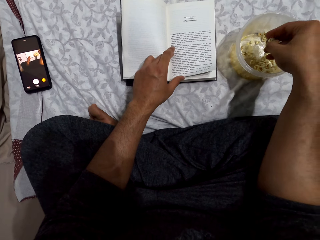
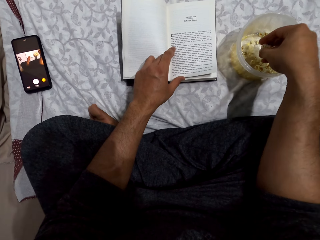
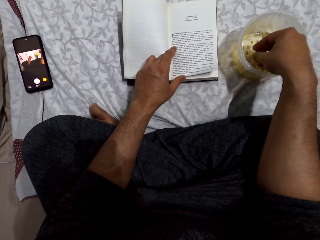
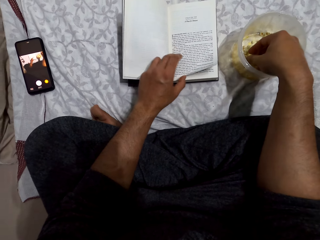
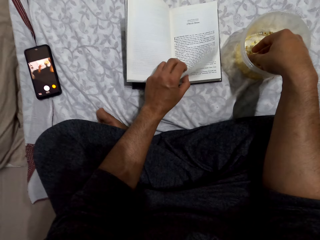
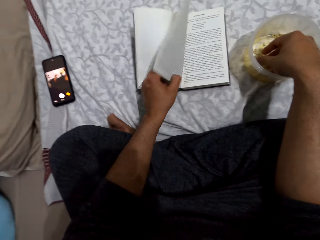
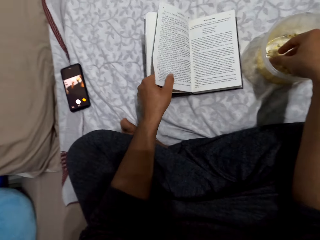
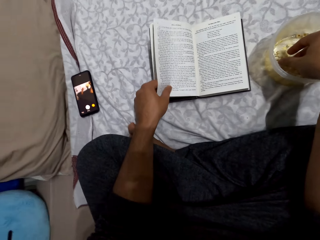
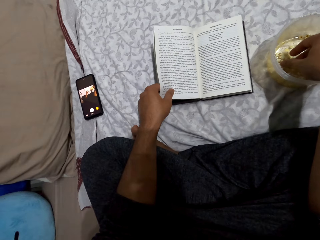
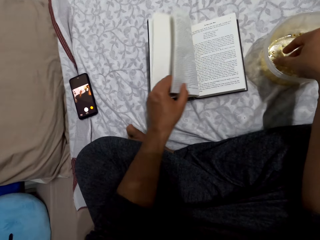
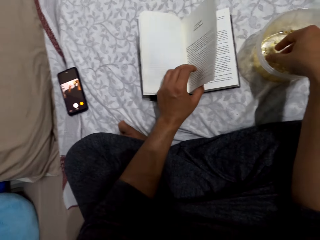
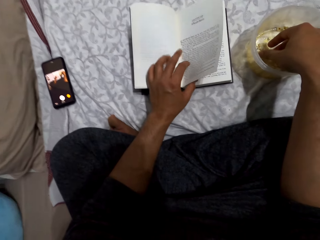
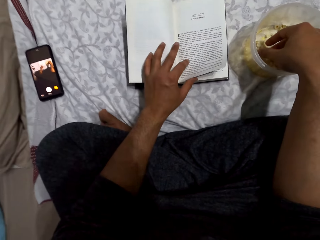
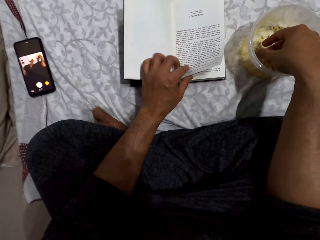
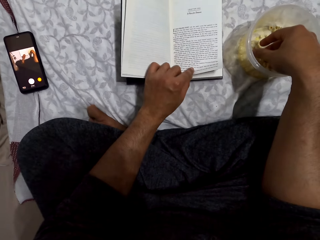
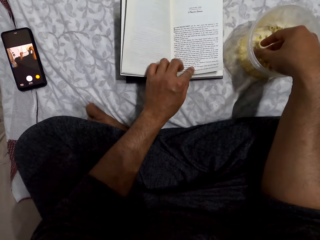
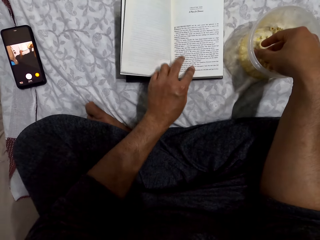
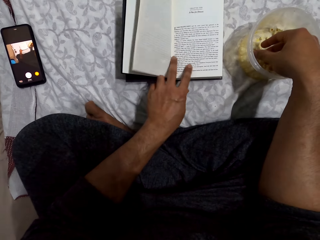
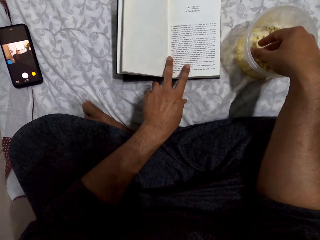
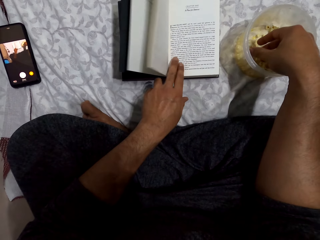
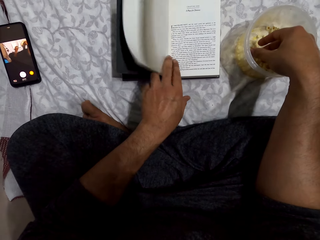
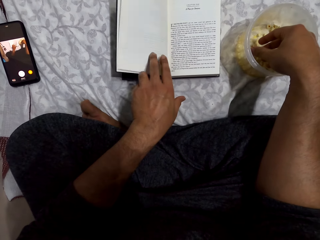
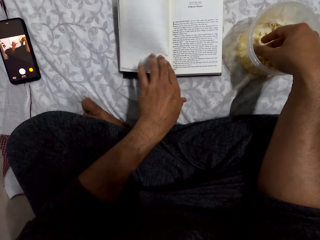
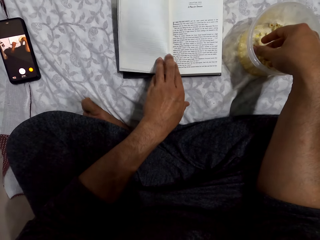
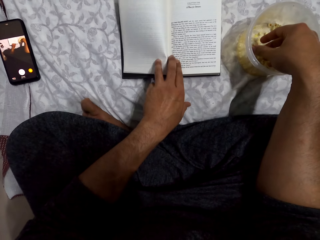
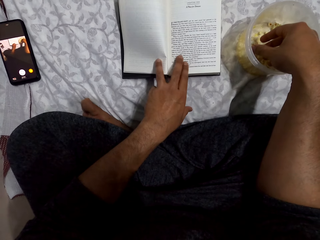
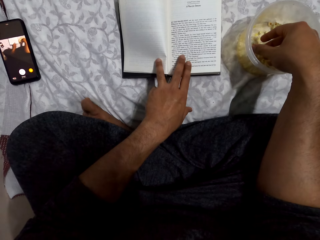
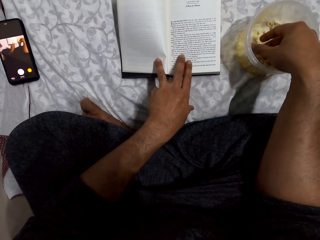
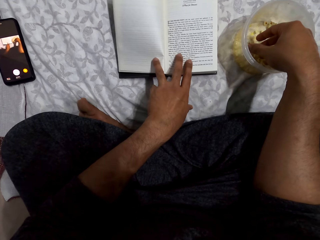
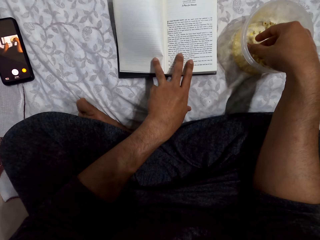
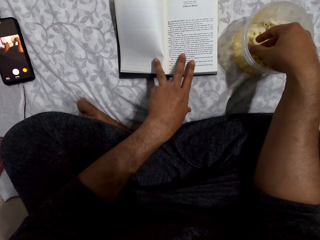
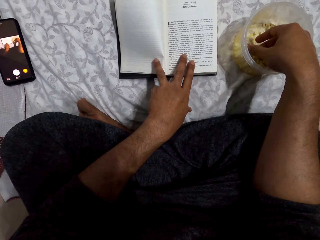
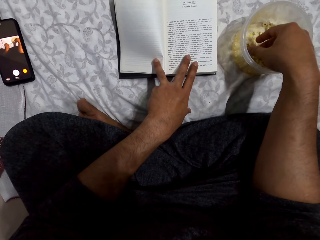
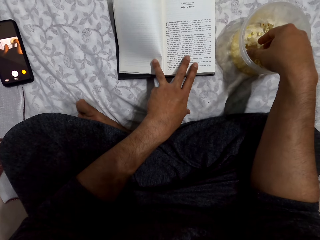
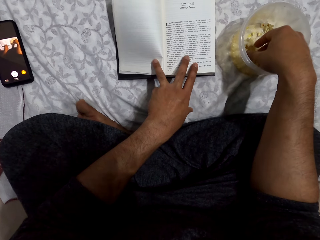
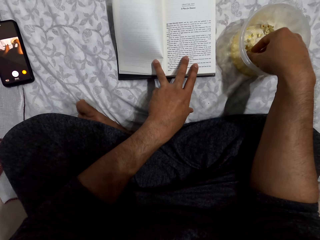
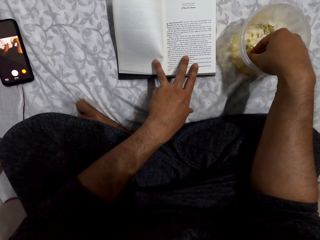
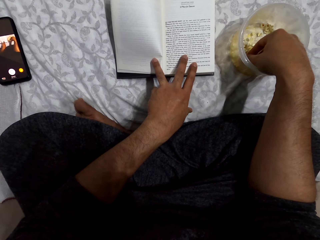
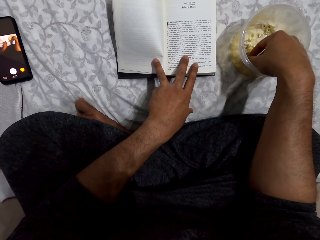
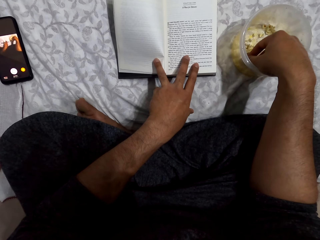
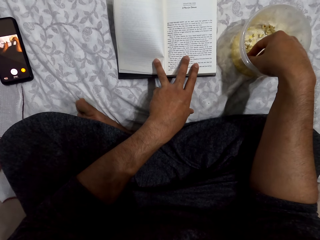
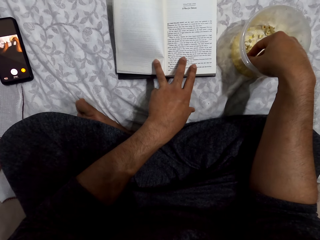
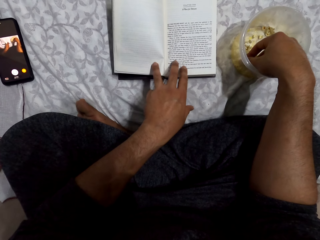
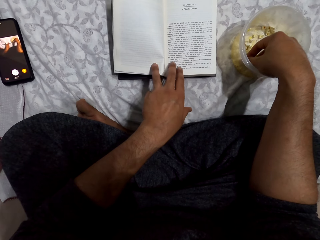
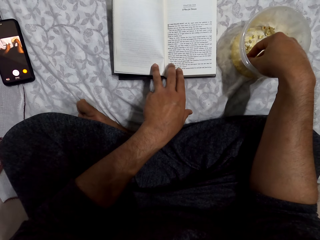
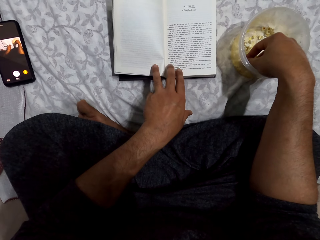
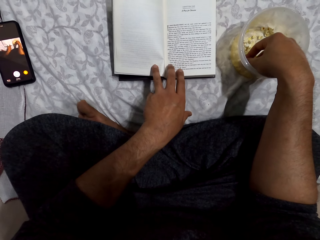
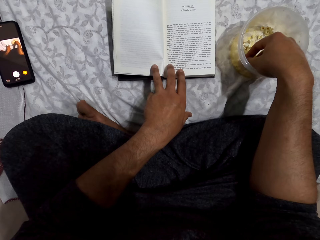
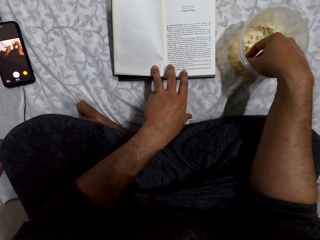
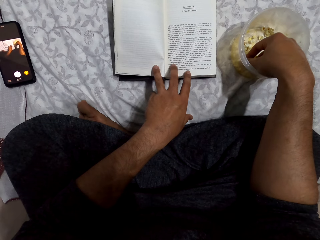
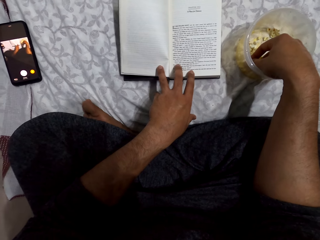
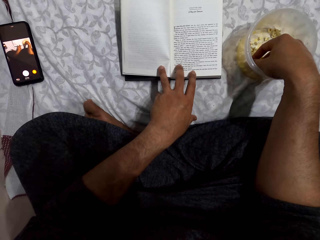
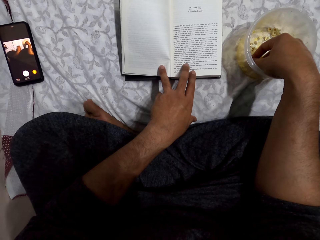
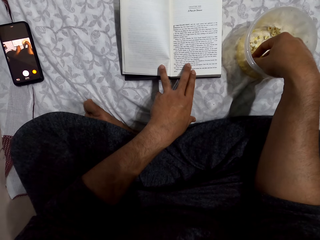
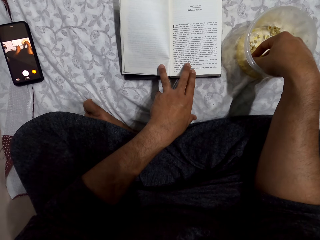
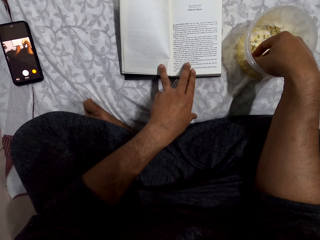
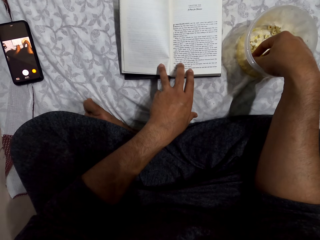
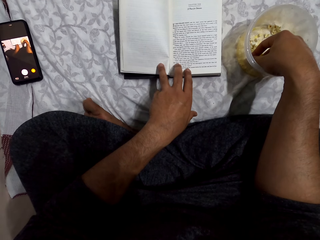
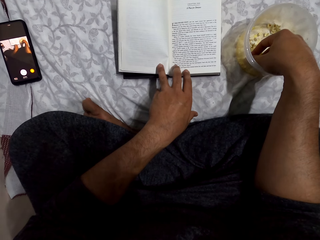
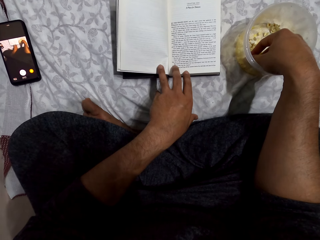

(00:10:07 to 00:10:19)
The camera wearer turns the page. They read the book. They pick the popcorn from the tin.

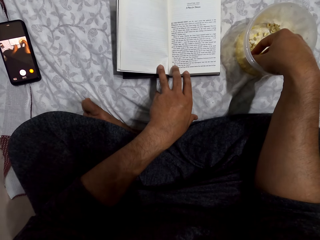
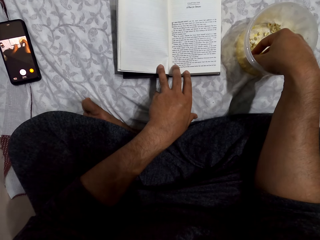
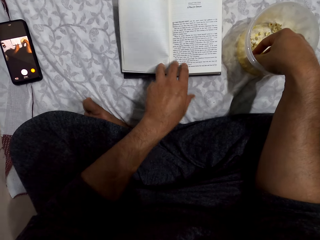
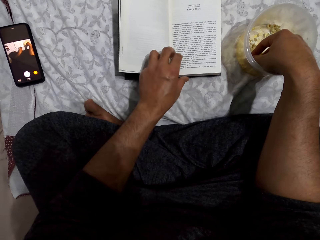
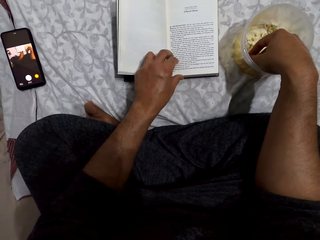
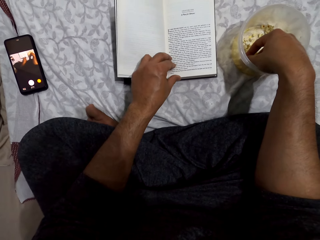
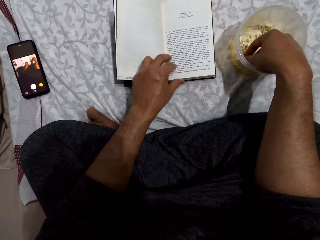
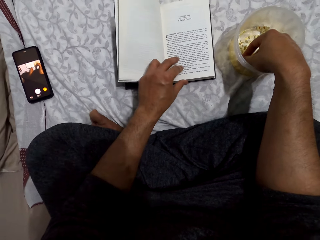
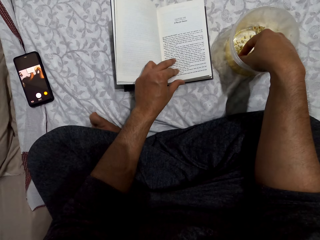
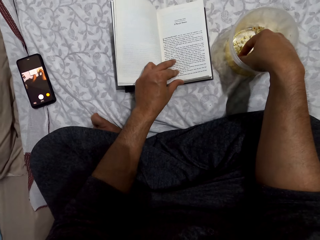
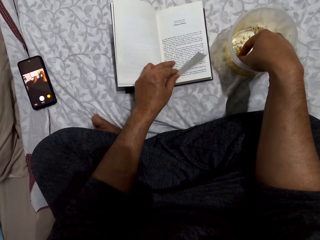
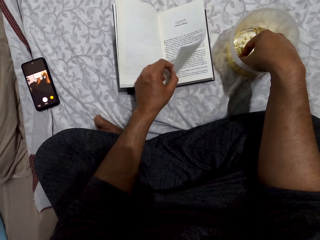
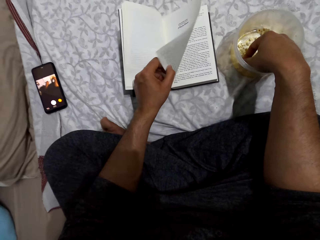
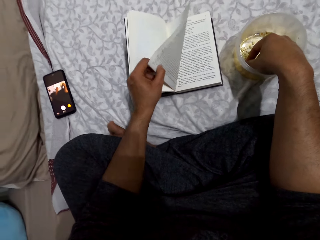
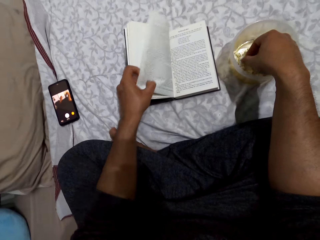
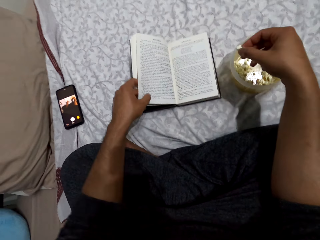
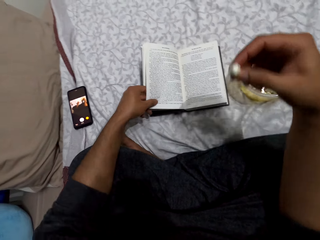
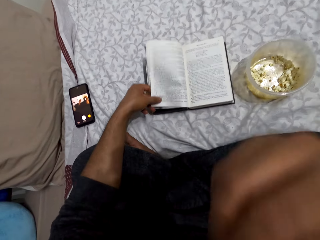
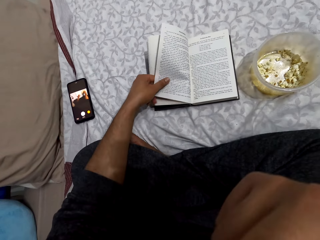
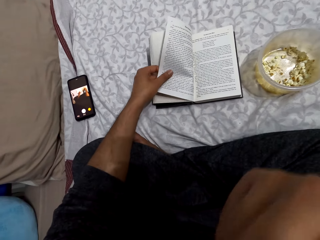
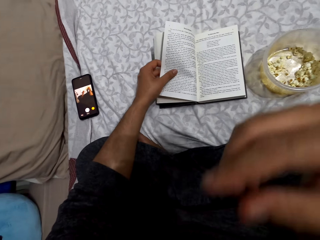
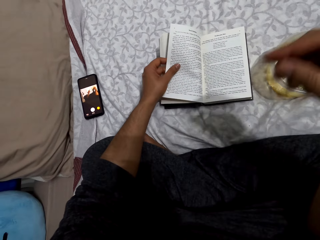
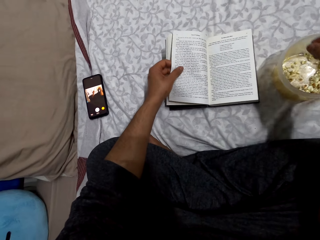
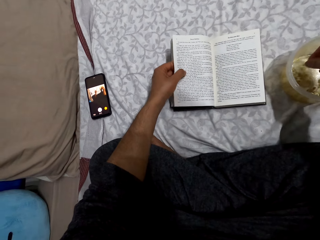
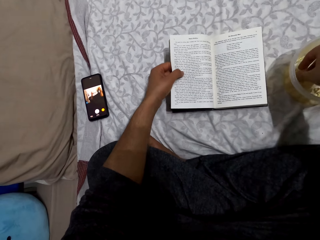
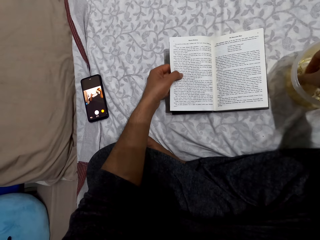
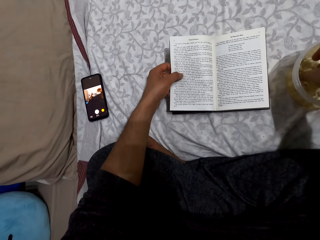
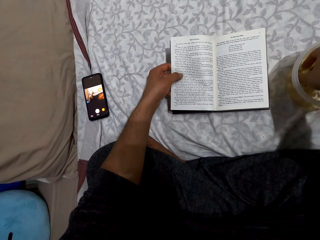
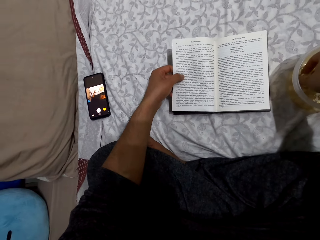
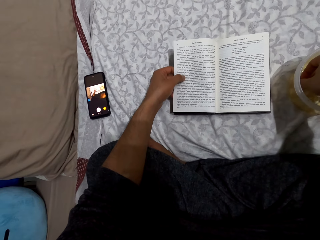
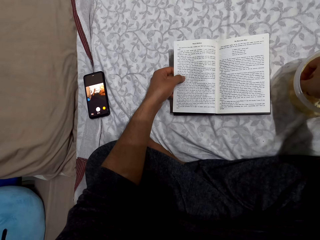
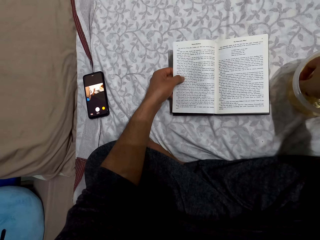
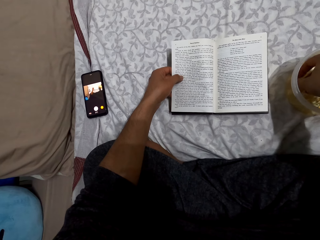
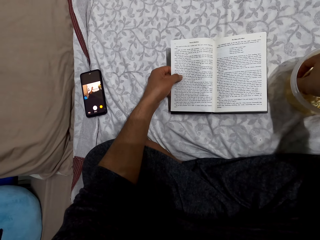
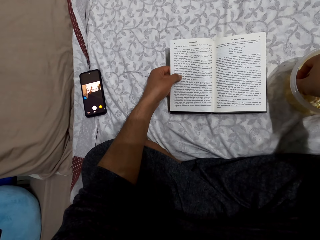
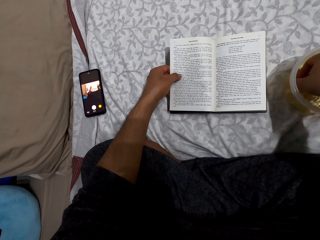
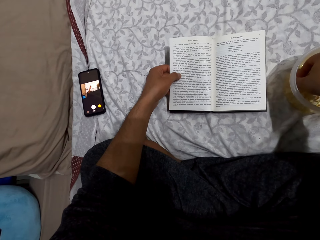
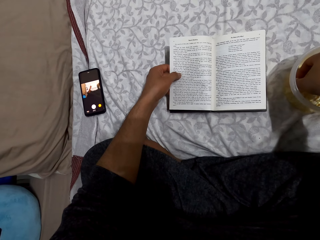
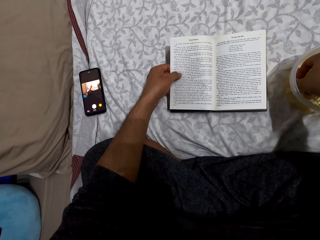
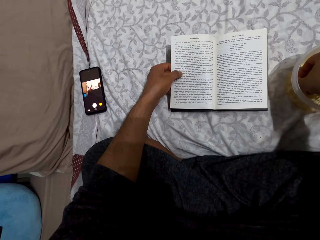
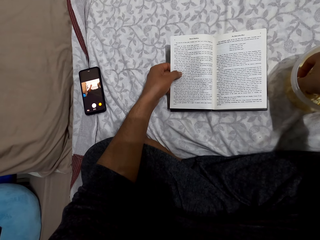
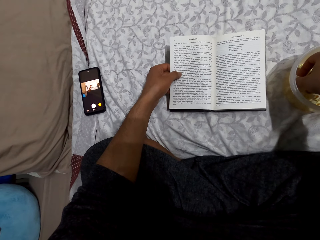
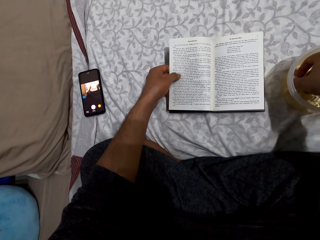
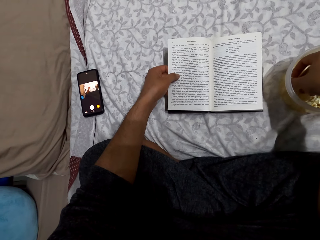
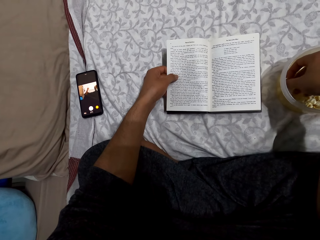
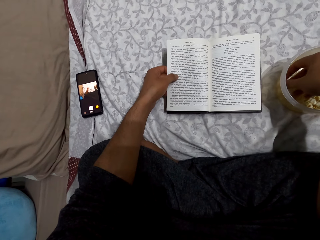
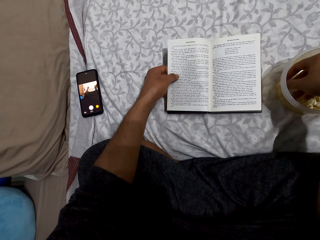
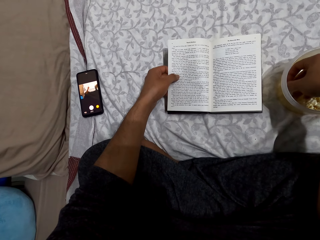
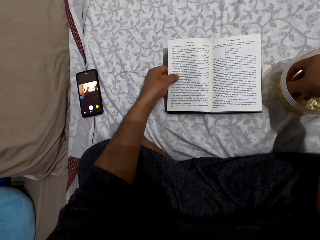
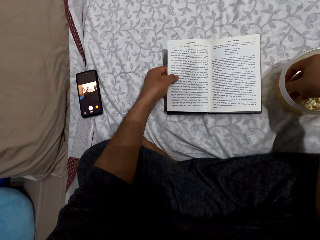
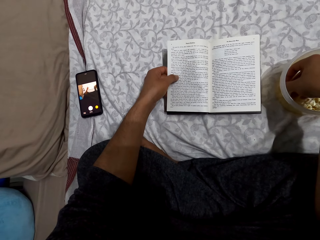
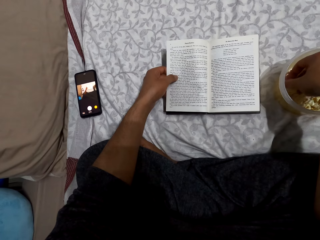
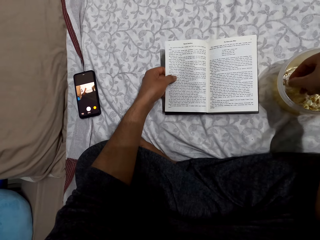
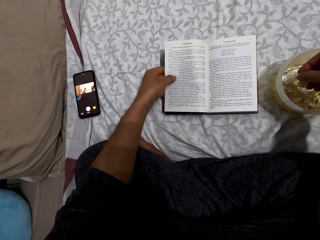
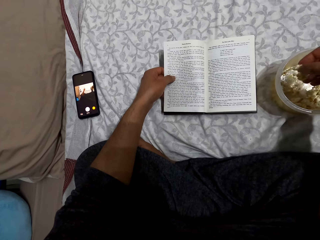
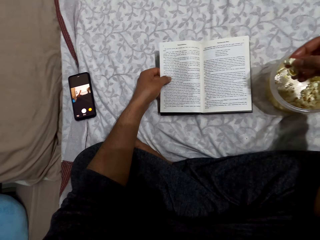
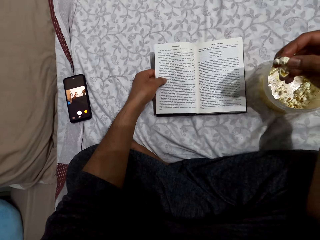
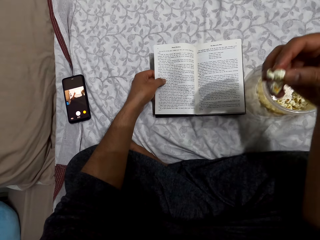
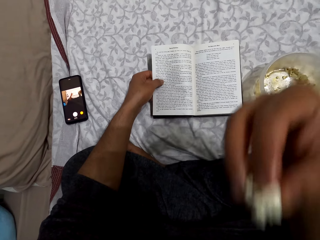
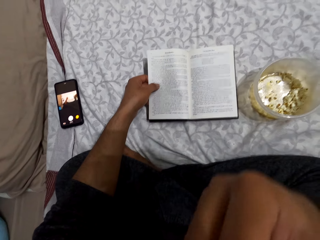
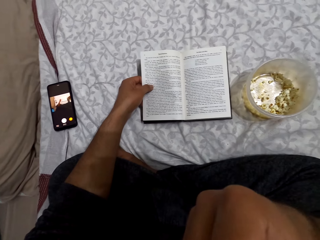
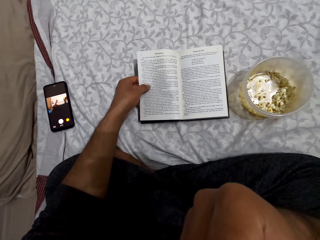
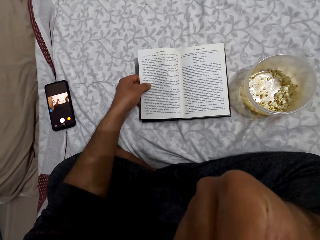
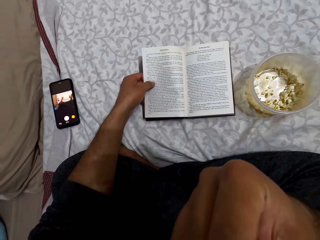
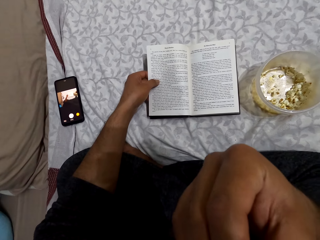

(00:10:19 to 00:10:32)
The camera wearer turns the page. They pick popcorns from a dish, put the popcorn in the mouth and eat the popcorns. They read the book. They pick the popcorn from the tin. They pick popcorns from the dish. They put the popcorn in the mouth and eat the popcorns.
